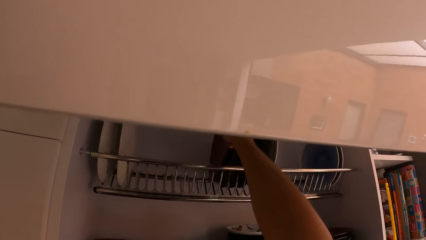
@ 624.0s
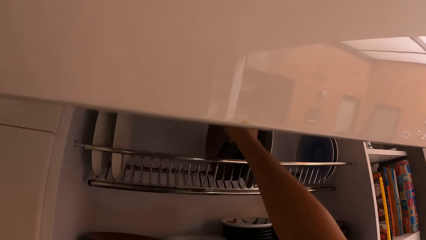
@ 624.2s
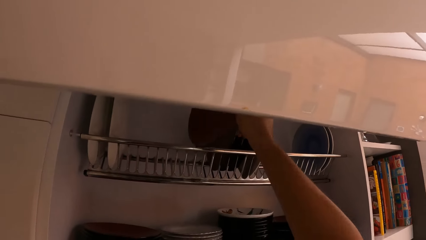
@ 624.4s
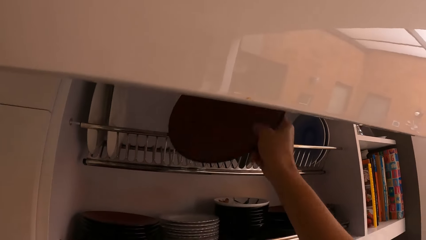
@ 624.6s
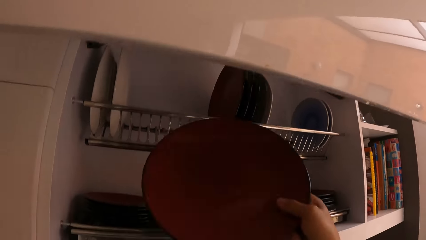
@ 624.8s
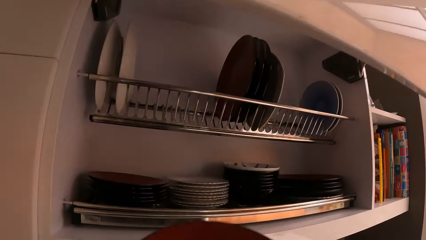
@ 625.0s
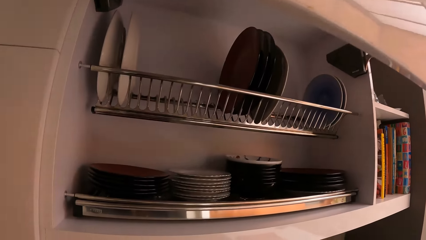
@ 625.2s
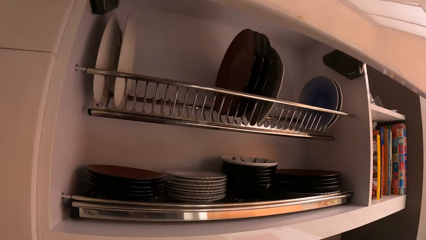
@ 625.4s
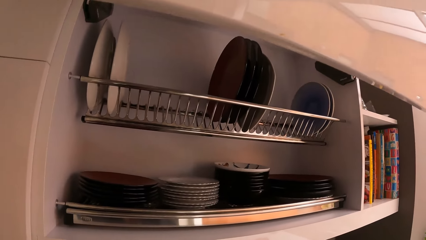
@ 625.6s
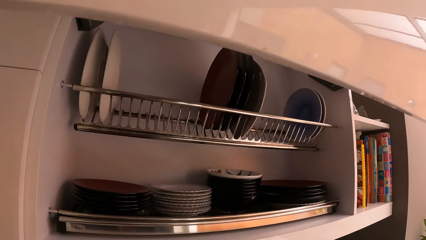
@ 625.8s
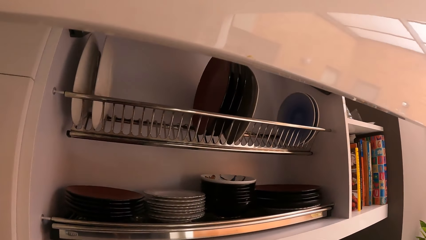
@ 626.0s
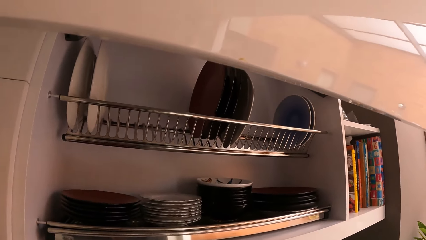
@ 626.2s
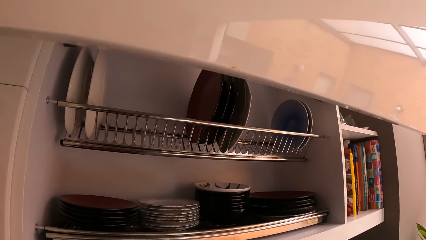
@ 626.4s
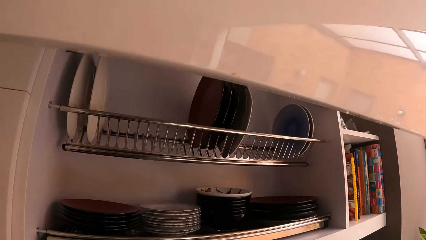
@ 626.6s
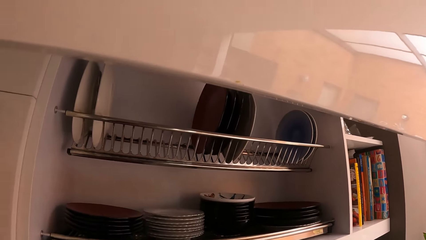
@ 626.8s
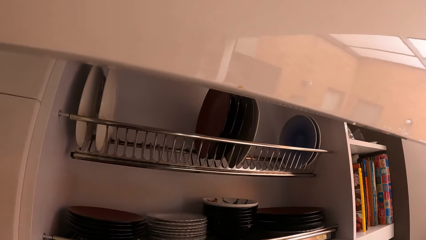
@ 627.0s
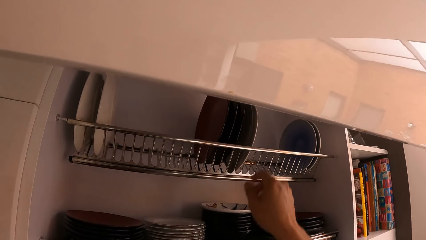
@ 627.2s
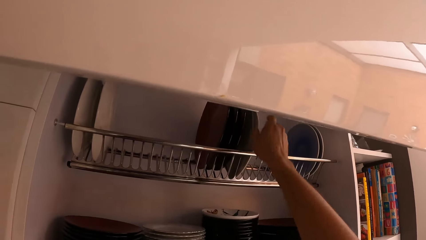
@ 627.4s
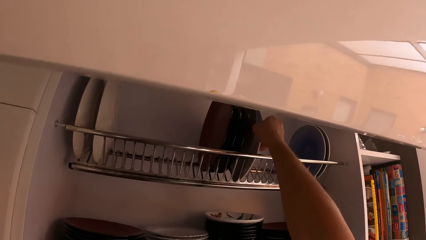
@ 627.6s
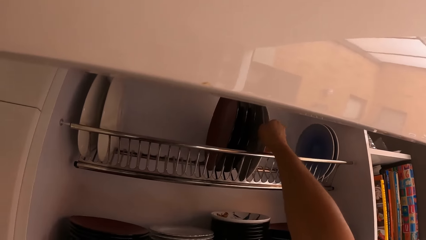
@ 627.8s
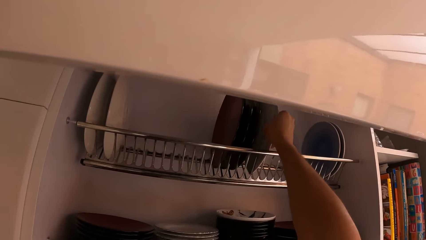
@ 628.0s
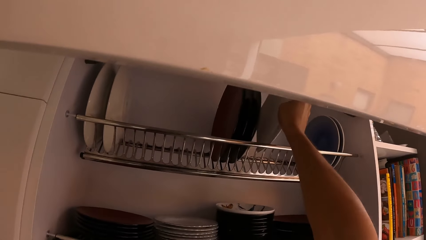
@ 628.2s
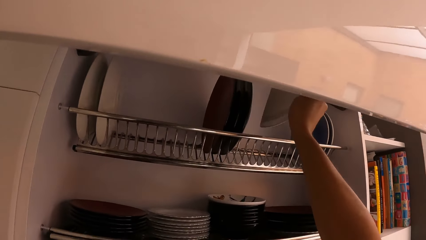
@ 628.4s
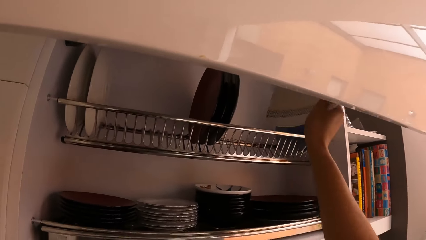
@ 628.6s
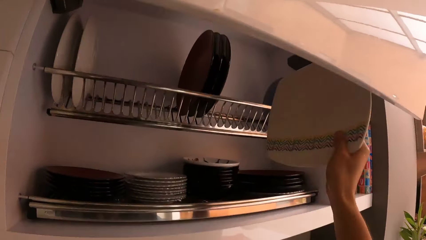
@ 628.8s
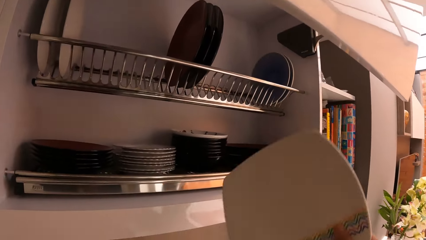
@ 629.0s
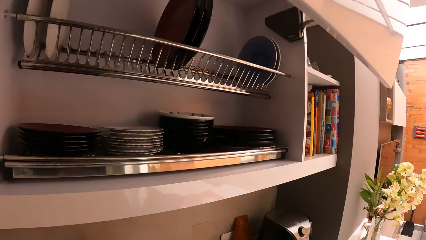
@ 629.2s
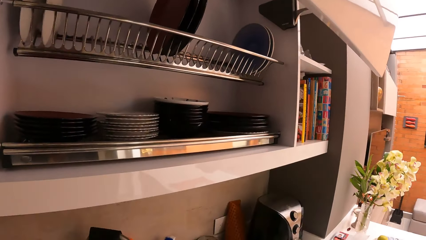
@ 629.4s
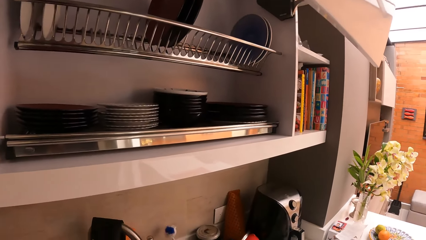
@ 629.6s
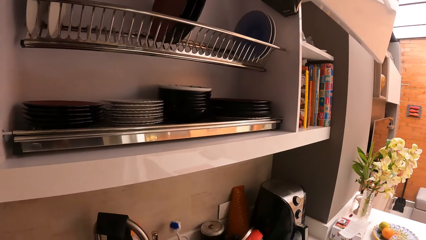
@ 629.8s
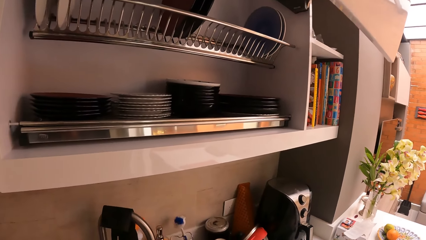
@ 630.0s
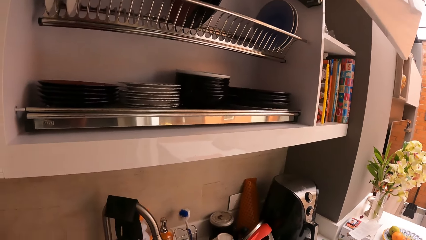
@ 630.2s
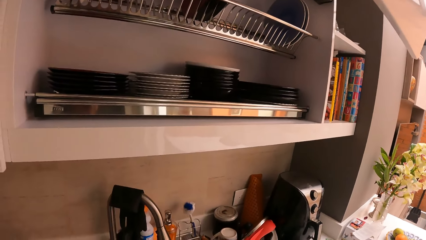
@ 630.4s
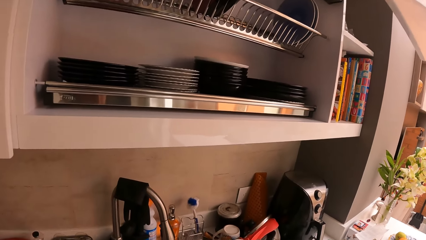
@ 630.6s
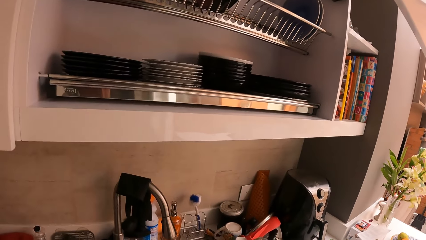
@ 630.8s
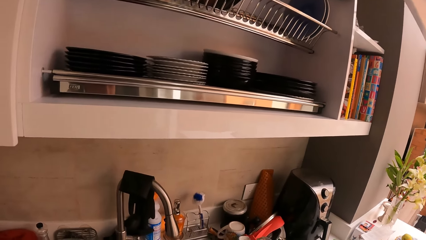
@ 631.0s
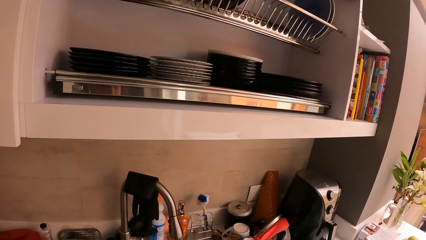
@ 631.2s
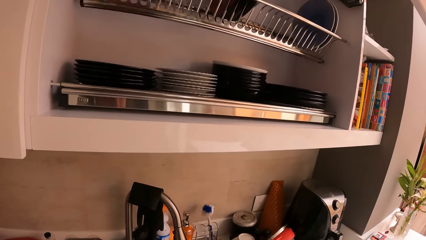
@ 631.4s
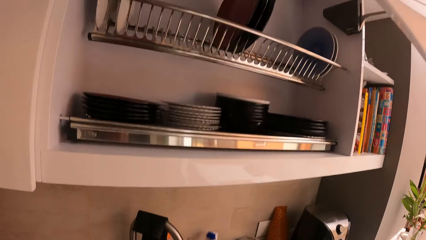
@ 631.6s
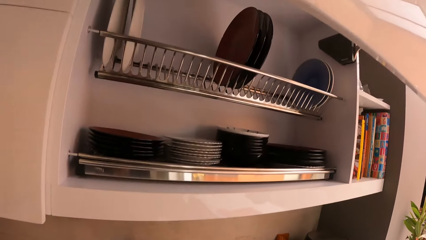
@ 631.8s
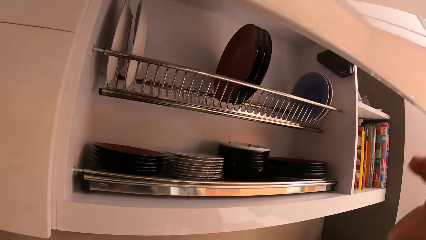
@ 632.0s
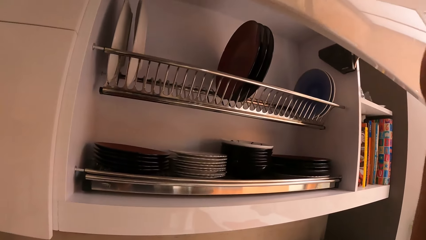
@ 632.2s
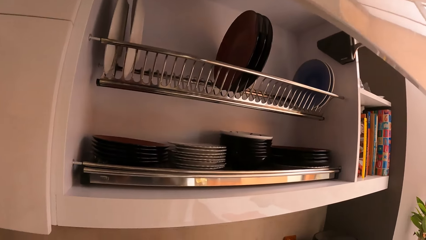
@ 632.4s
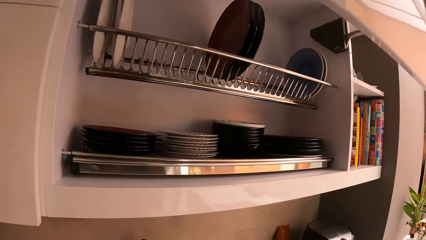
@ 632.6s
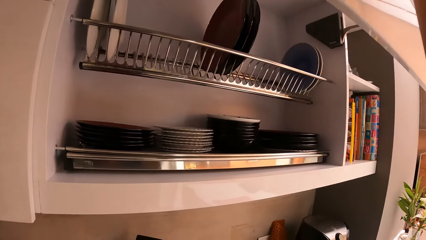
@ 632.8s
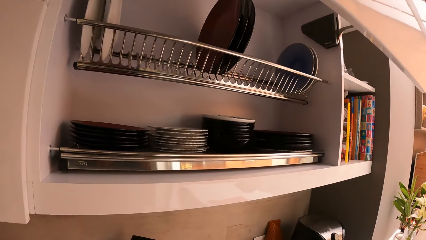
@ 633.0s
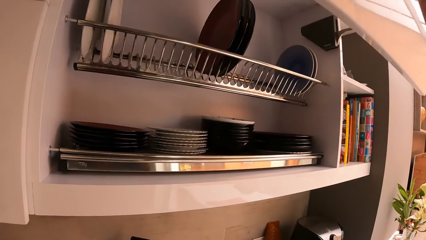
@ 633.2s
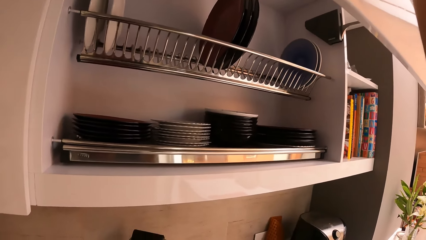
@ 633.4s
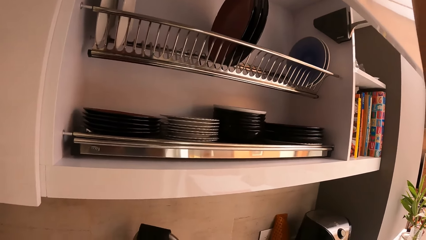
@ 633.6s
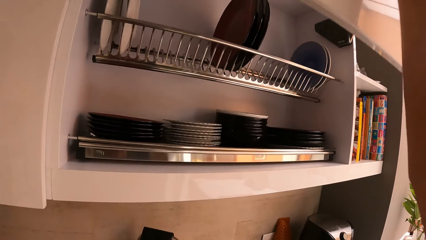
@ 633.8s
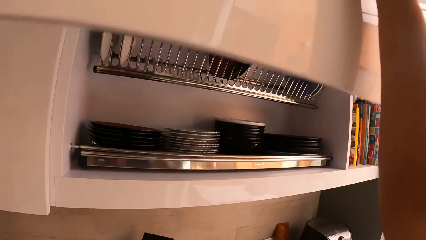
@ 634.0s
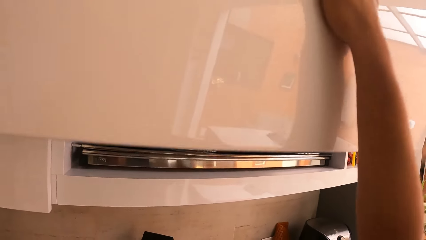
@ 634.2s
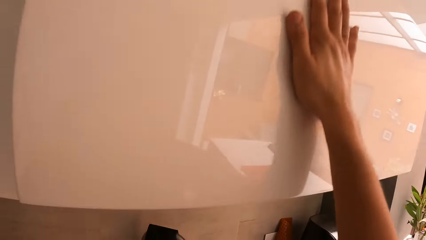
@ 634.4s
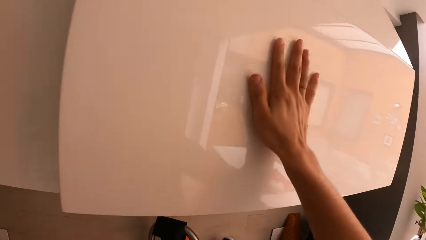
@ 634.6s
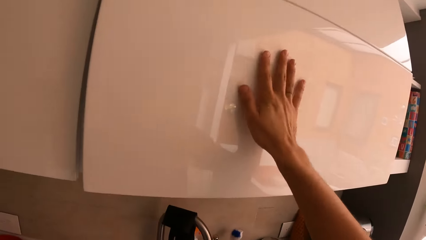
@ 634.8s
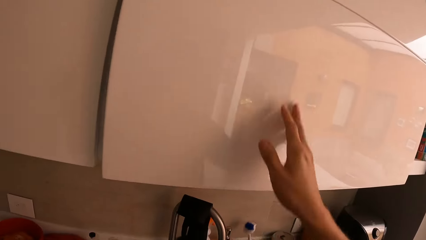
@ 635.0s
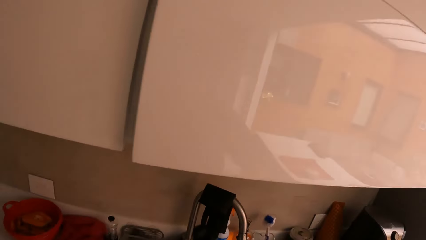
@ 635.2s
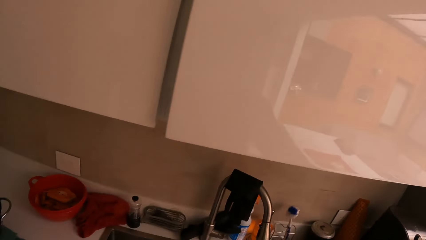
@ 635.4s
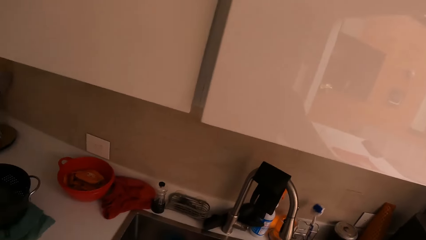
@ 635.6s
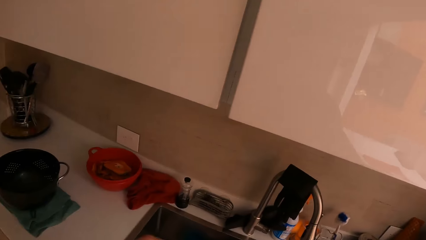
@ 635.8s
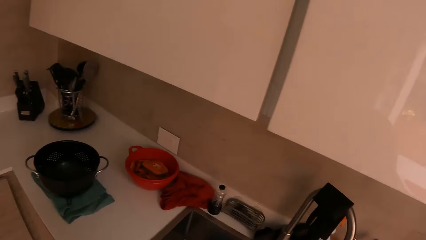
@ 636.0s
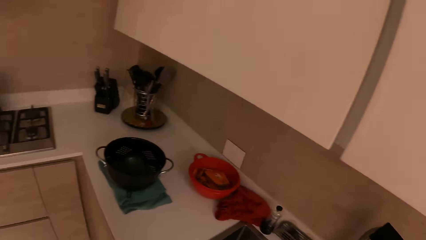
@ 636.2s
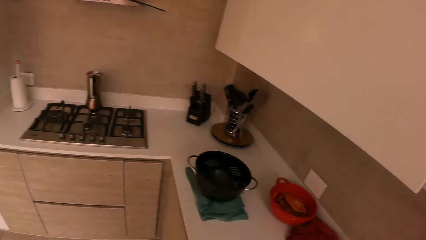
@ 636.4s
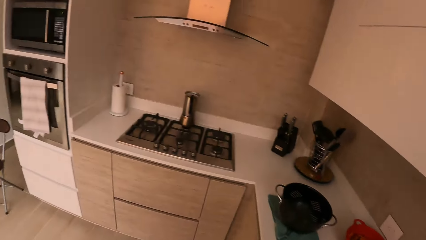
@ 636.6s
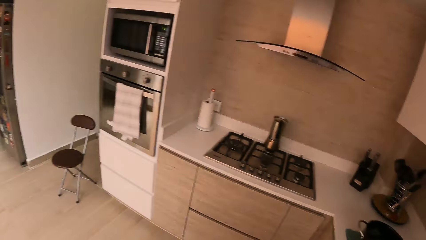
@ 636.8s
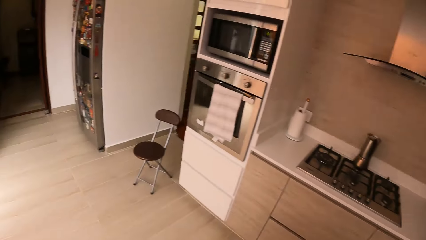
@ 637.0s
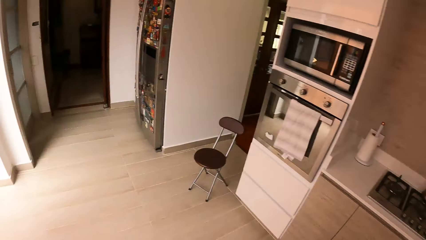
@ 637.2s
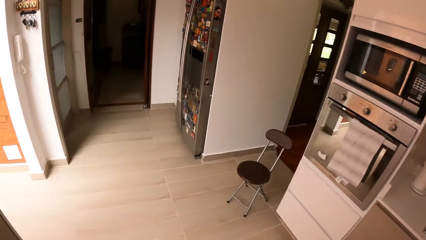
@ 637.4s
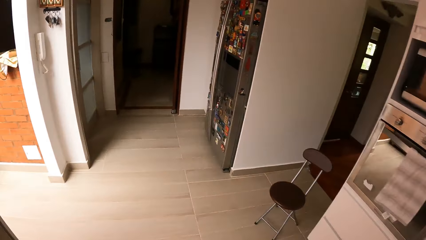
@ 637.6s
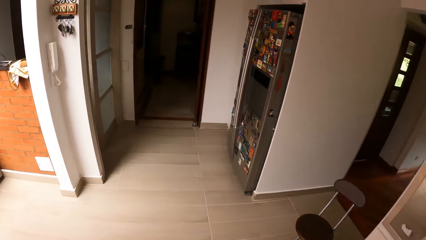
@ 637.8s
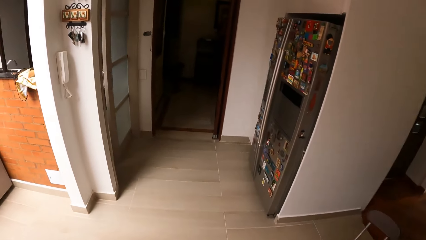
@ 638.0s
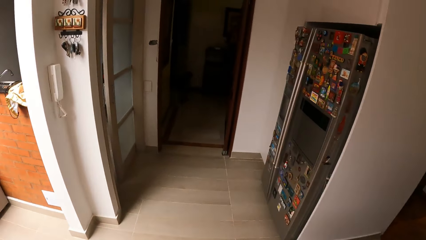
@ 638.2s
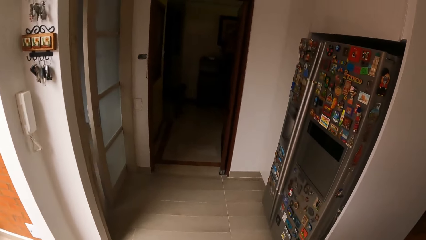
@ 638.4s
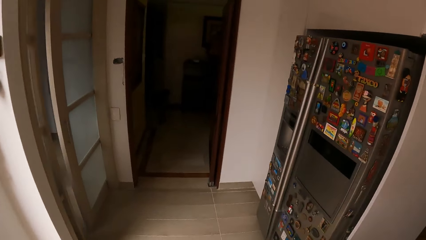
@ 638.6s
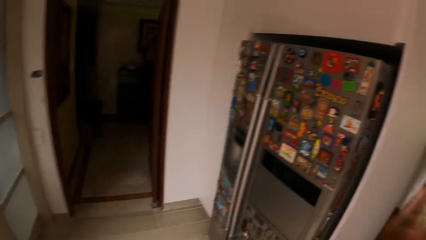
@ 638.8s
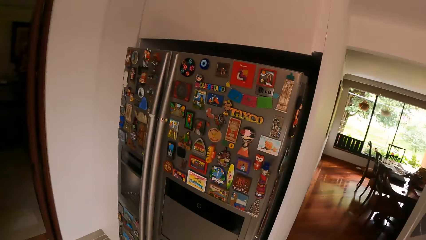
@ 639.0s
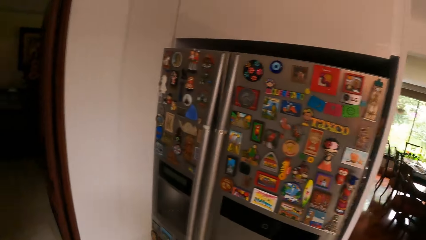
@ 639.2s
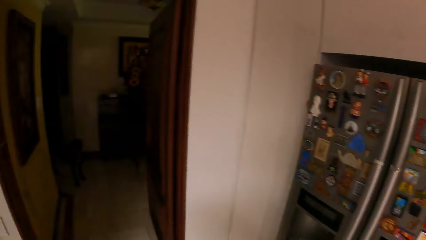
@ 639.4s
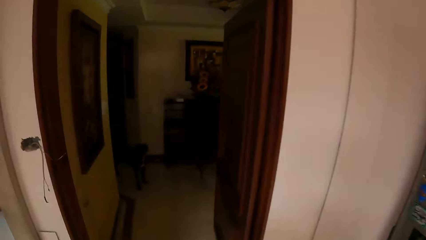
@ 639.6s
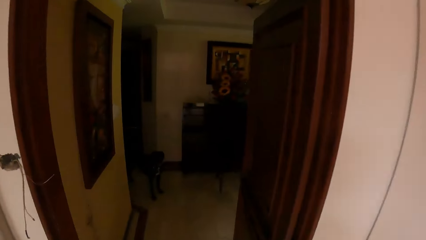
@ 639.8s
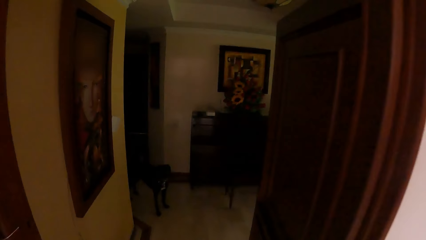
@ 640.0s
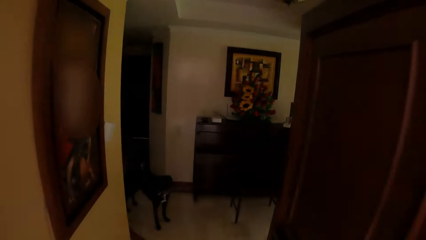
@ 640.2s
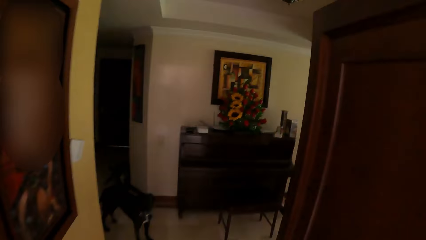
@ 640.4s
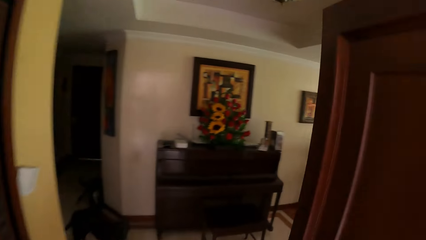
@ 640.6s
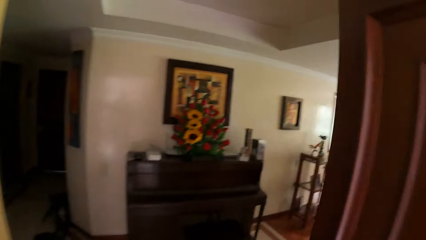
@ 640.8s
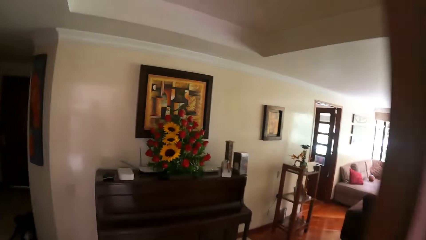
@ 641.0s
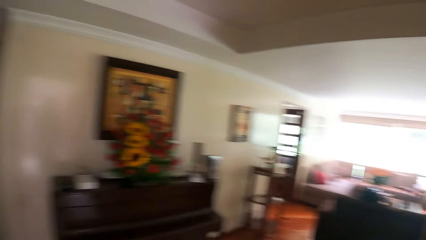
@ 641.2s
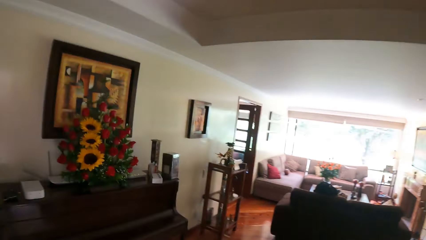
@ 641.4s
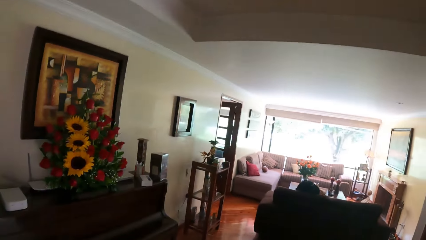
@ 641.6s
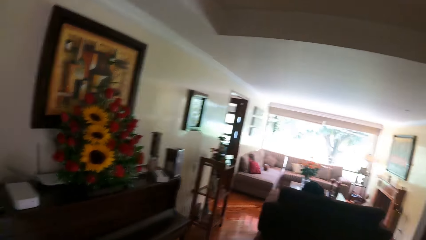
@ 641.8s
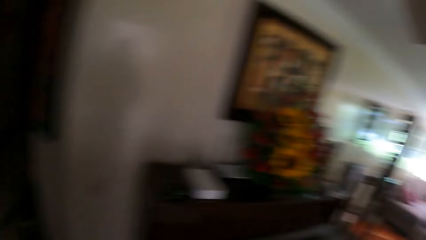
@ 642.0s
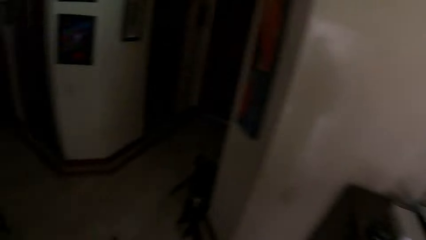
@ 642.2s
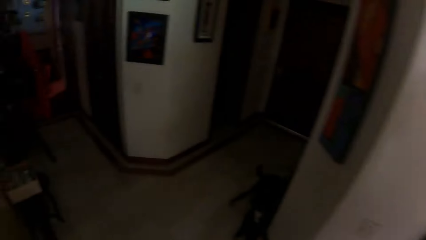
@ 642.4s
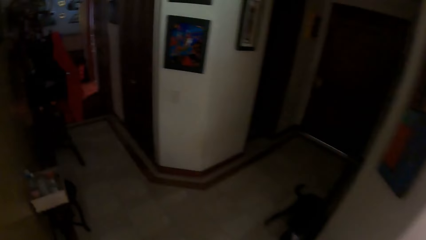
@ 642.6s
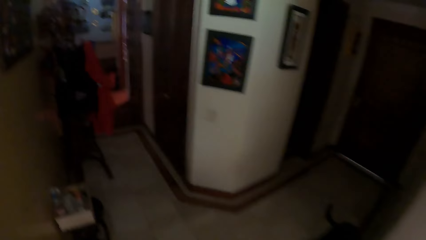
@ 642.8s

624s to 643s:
The camera wearer picks up the plate from the kitchen cabinet with his right hand. He picks up a plate from the kitchen cabinet with his right hand. He shuts the kitchen cabinet with his right hand. He turns to the other side. He walks around the house.
